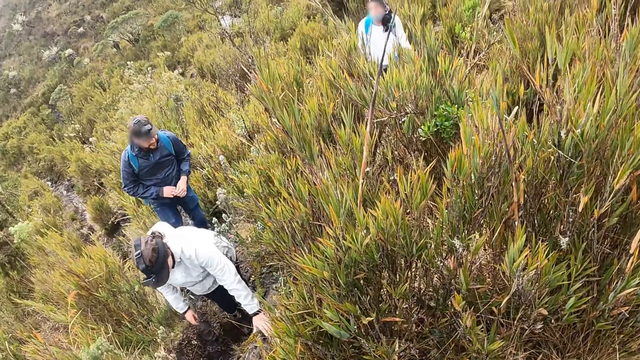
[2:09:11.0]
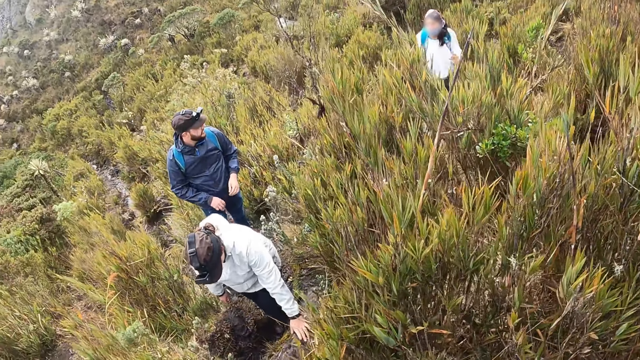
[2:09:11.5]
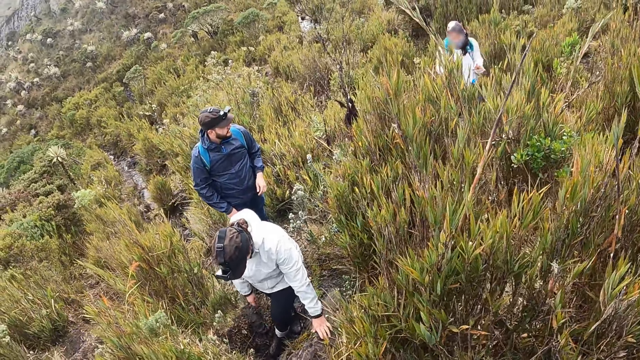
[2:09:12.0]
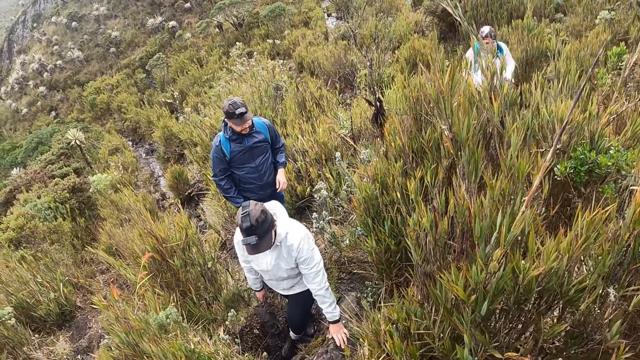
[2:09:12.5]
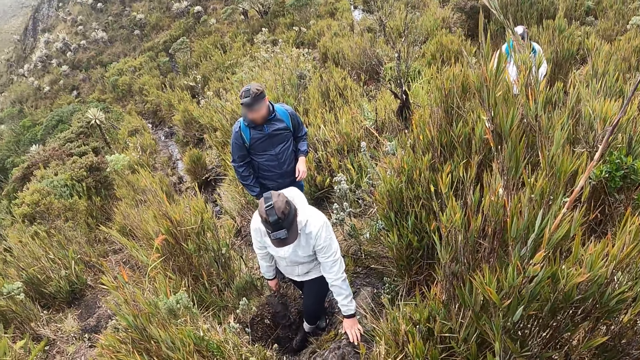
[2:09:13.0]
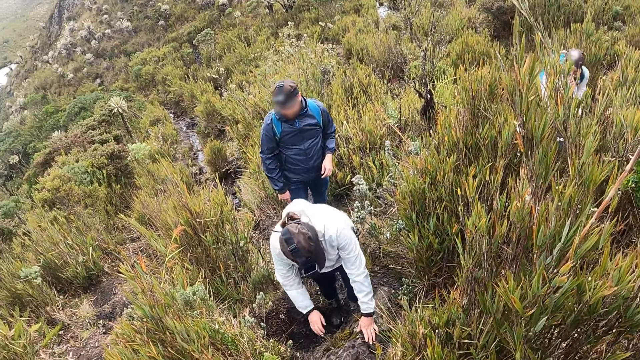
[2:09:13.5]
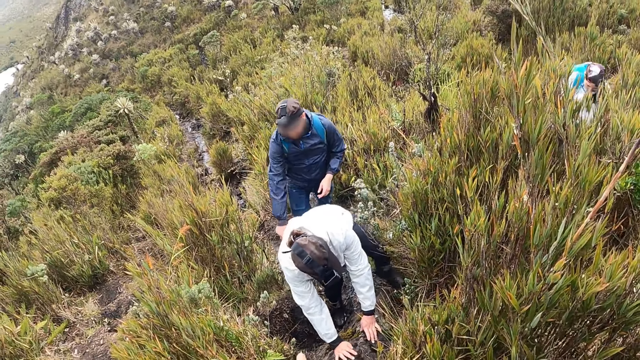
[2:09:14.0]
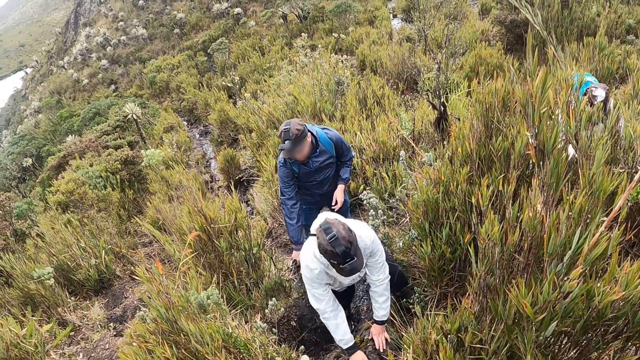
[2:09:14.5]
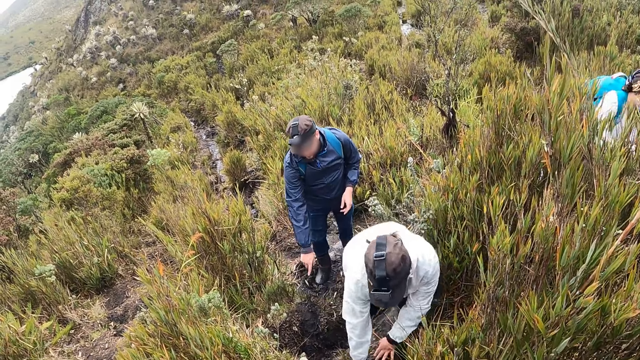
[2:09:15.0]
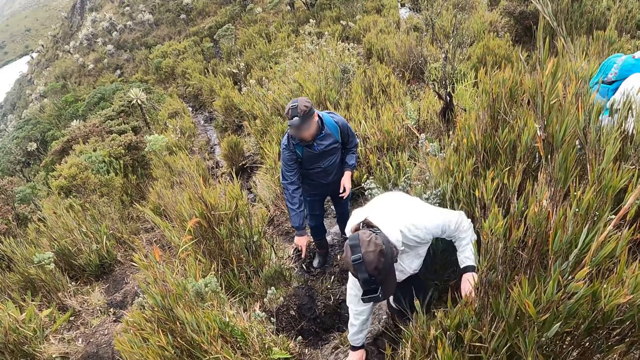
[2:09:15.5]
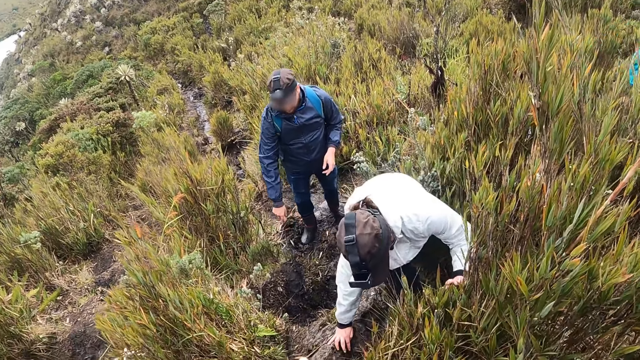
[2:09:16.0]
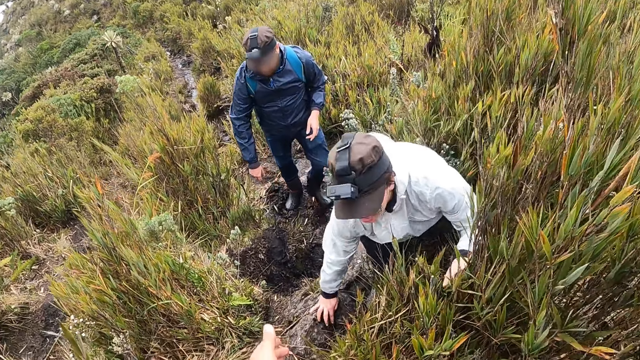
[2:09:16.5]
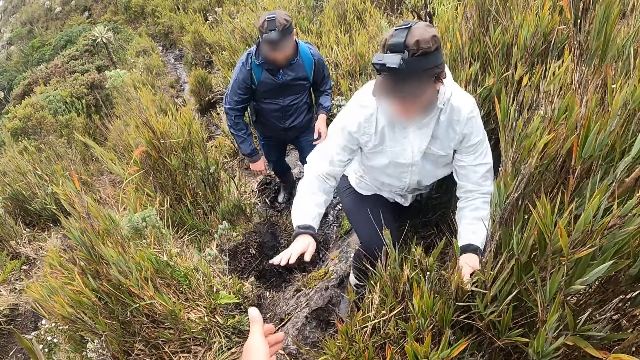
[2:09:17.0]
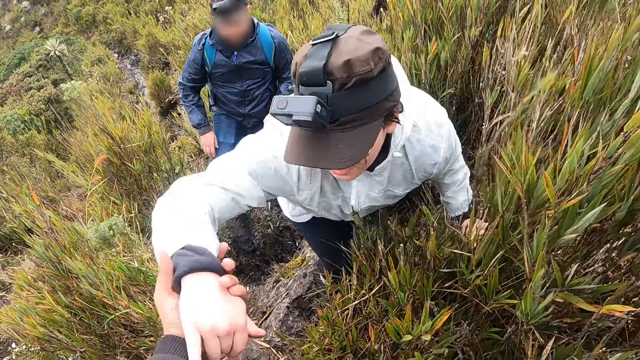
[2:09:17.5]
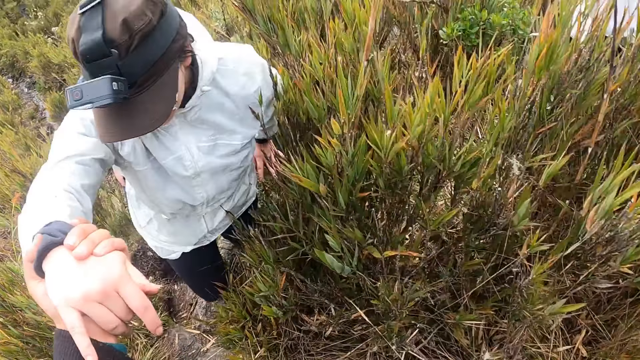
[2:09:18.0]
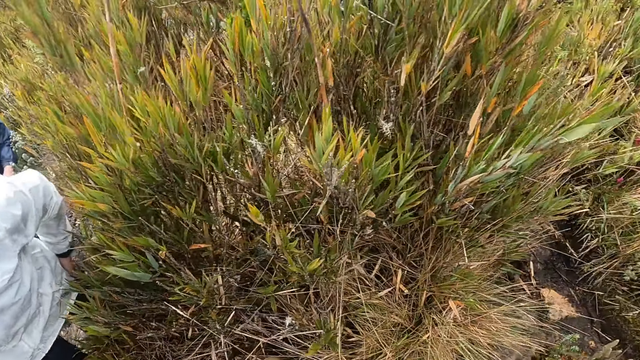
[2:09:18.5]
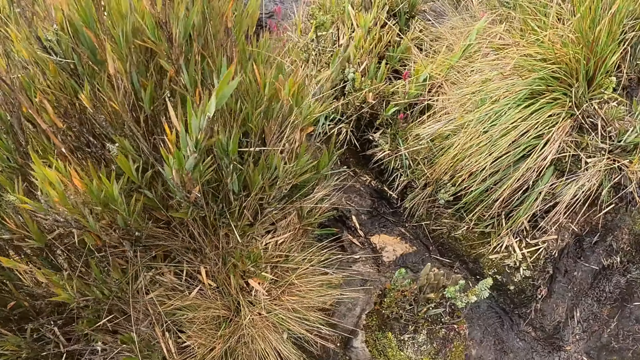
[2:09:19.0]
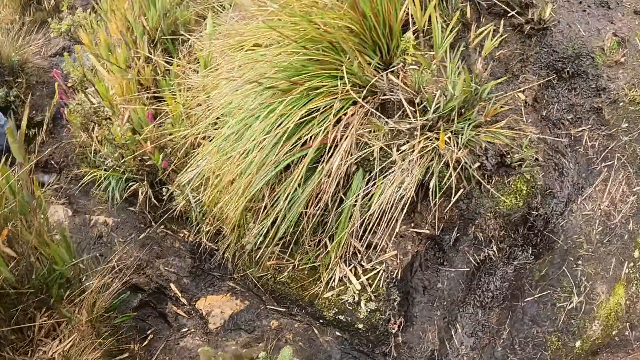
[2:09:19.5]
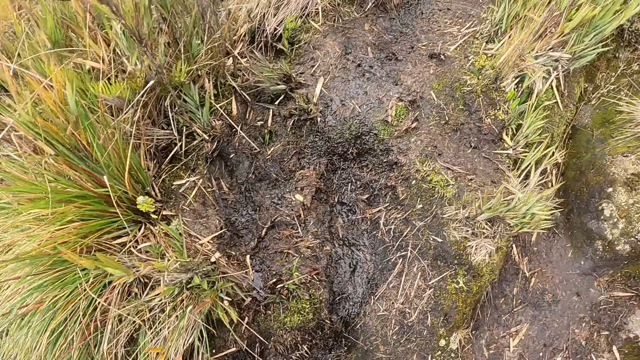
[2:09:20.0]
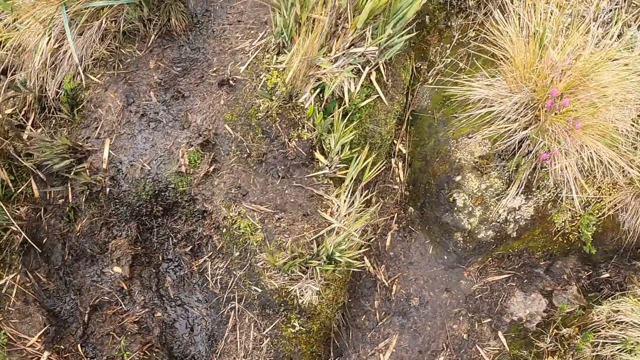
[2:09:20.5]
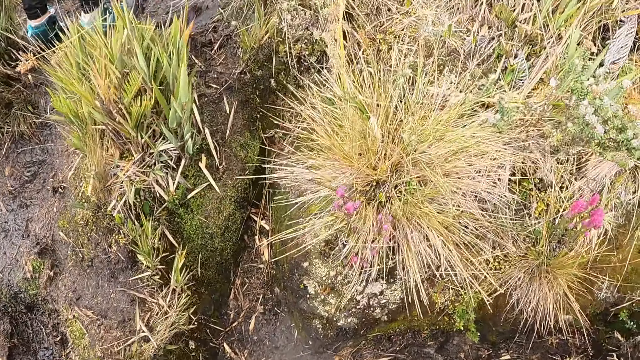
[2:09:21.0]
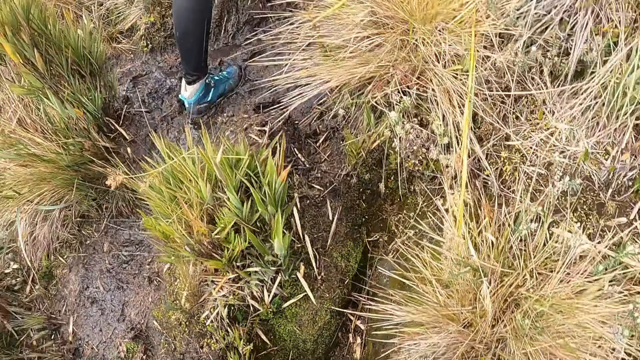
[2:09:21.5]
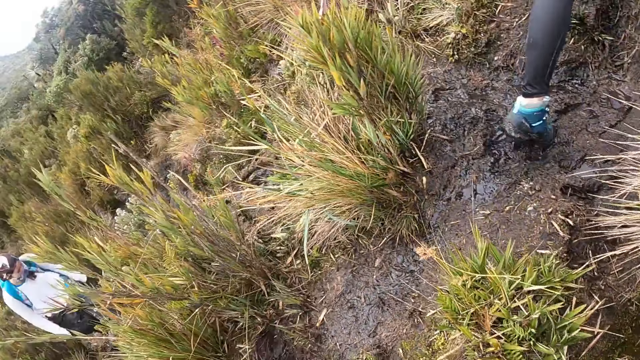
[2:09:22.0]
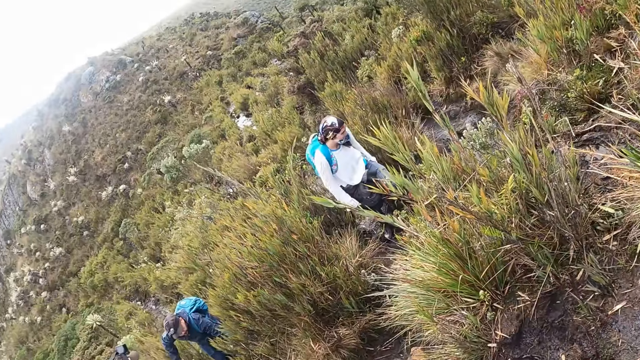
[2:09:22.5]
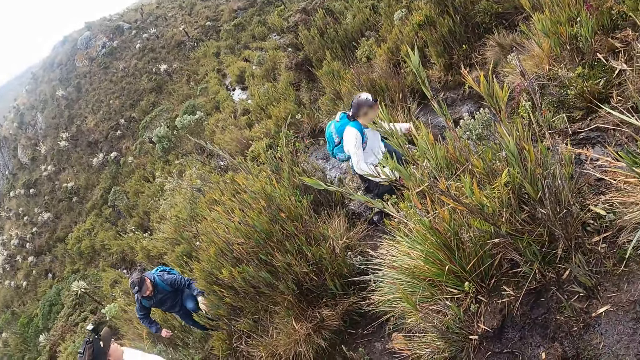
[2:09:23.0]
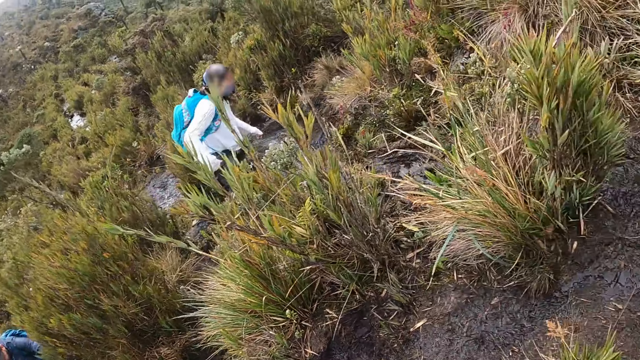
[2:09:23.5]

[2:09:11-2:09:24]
A woman climbs up the hill with both hands on a rock. The camera wearer holds the woman's hand. She assists the woman with her left hand. The woman climbs the mountain. The camera wearer climbs up the hill along the hill trail.

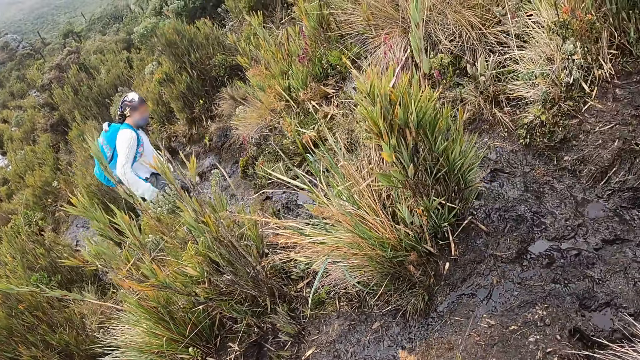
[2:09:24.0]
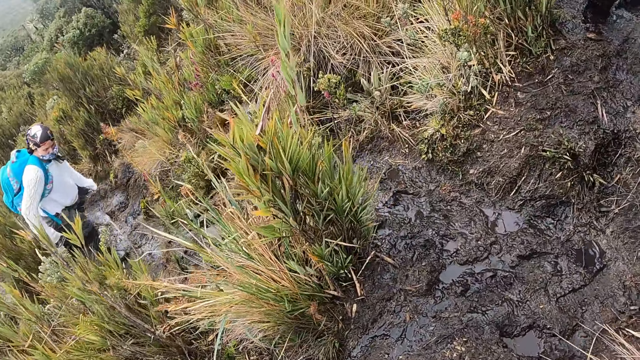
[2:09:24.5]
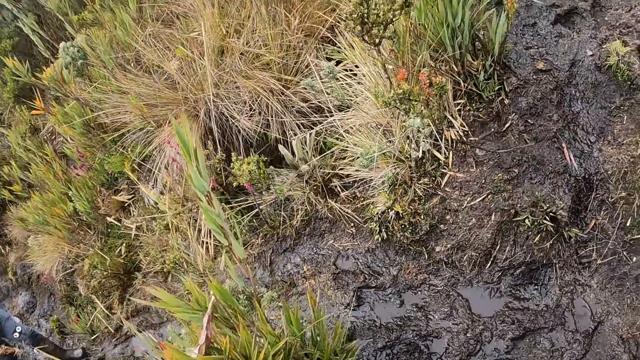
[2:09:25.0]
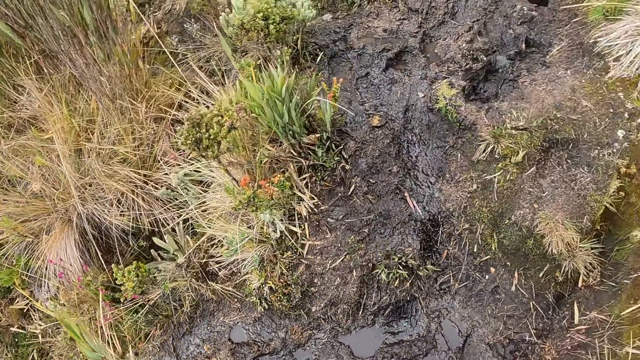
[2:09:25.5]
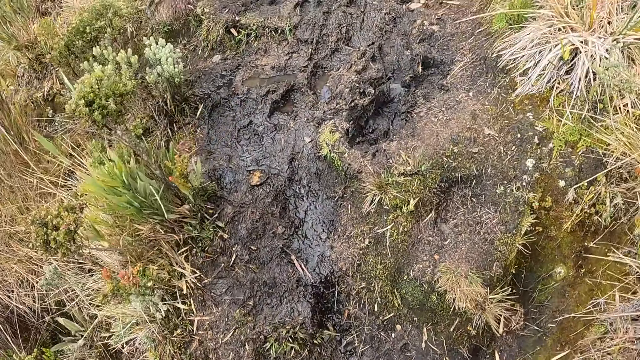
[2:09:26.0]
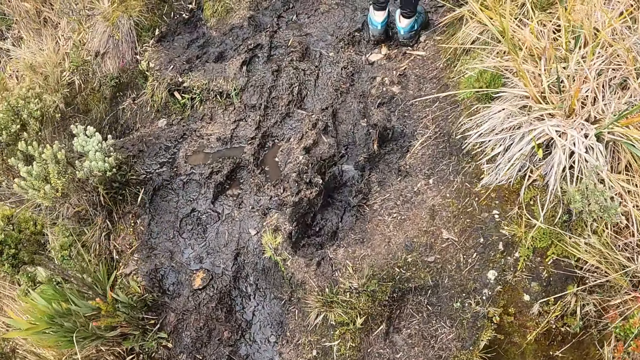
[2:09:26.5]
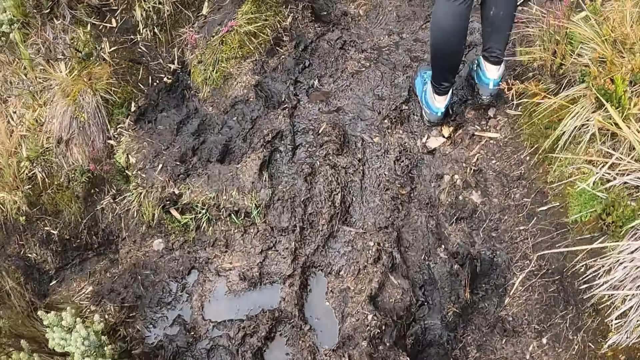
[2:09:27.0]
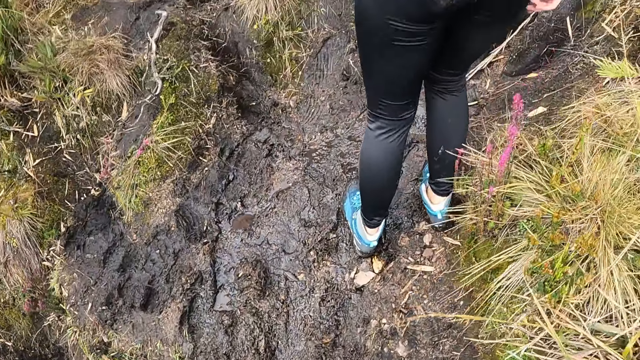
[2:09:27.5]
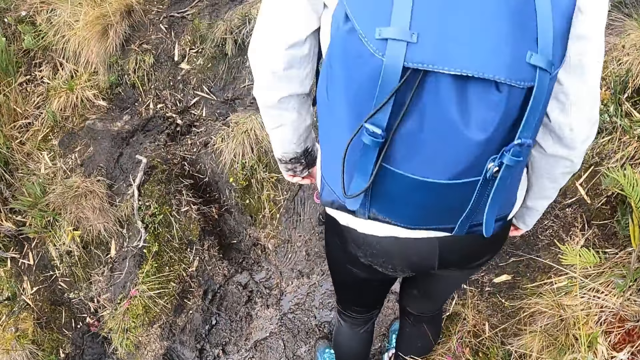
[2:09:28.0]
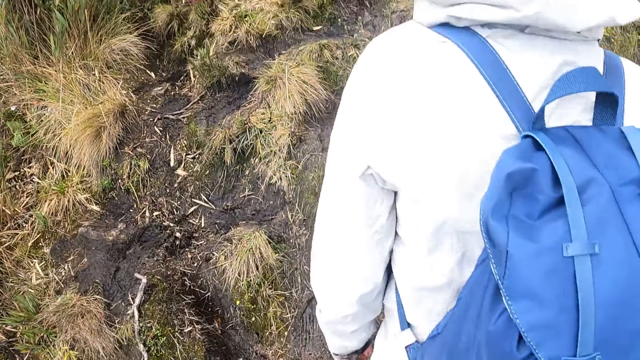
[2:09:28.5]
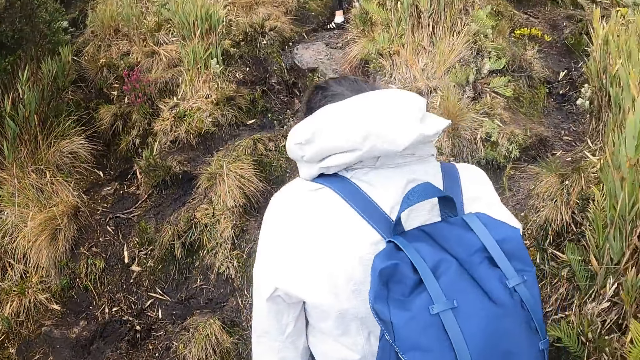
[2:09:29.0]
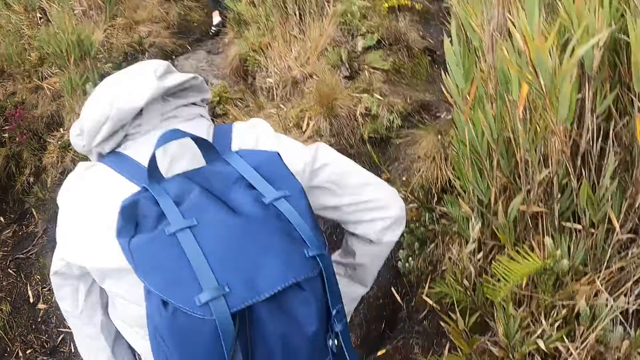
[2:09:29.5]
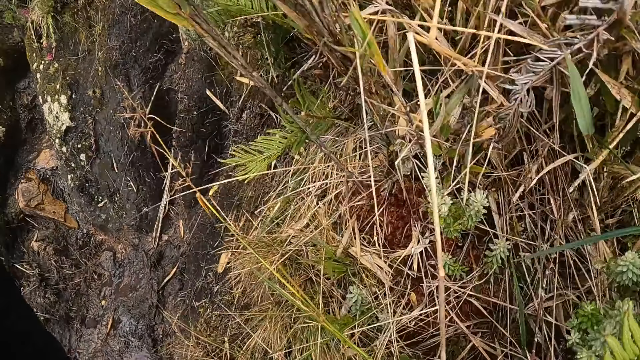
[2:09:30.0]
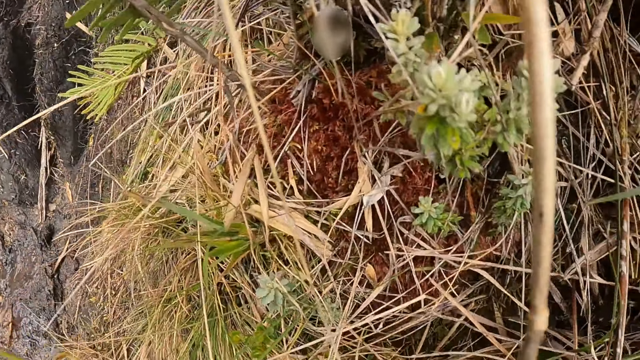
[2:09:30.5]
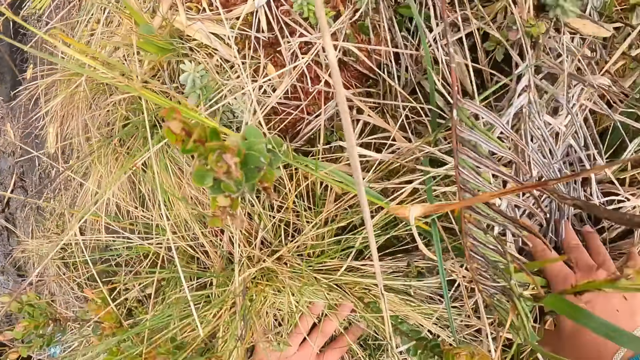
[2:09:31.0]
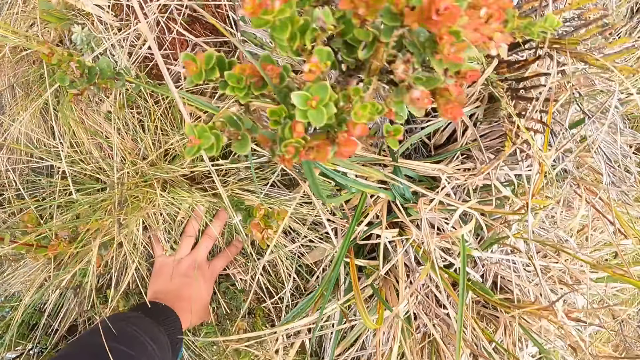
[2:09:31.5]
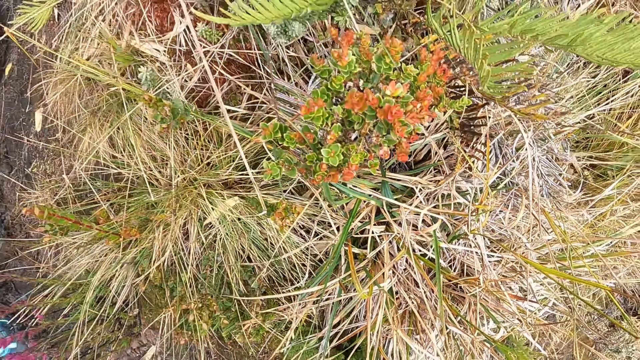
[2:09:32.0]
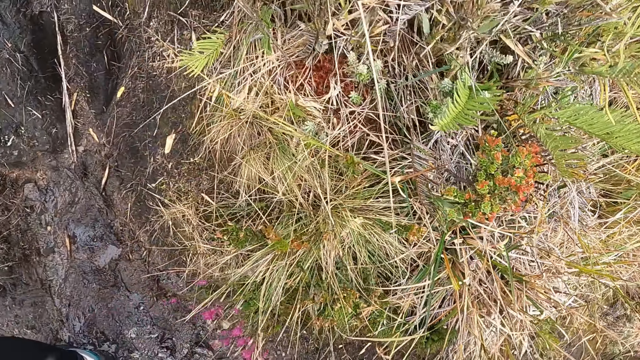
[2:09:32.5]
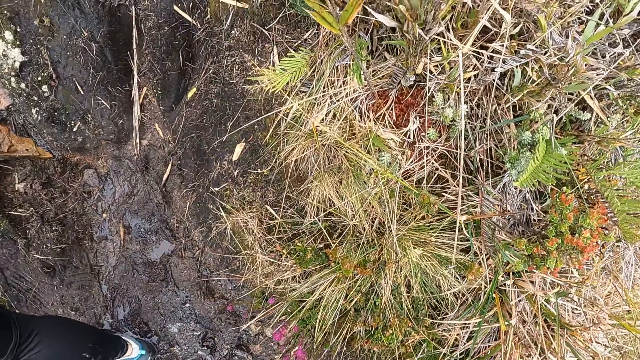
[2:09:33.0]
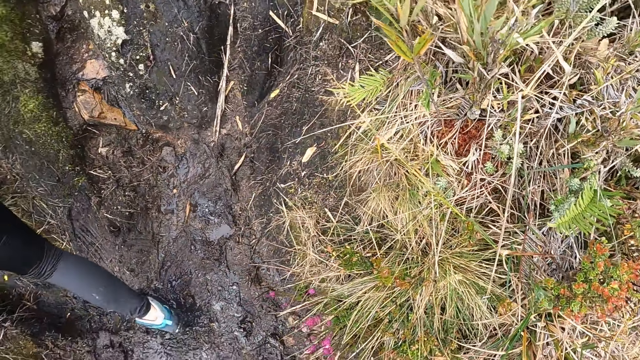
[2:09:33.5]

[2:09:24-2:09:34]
The camera wearer falls on a grass stump. They rise from the grass stump with both hands. They touch the ground.
